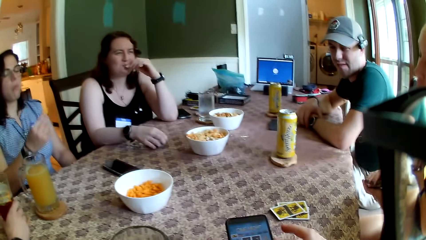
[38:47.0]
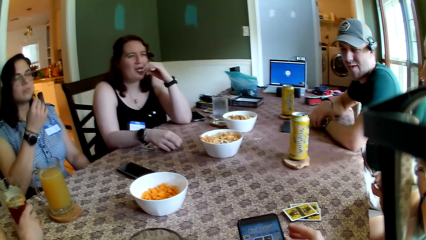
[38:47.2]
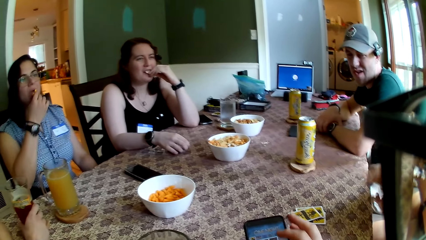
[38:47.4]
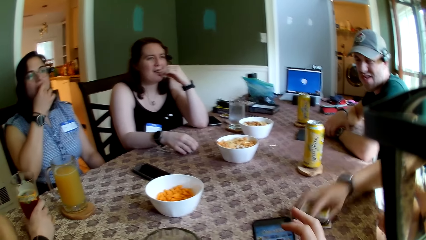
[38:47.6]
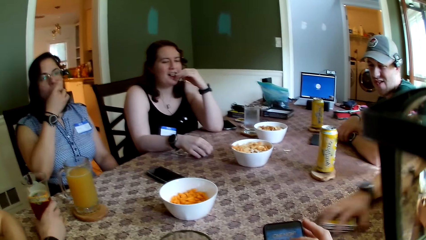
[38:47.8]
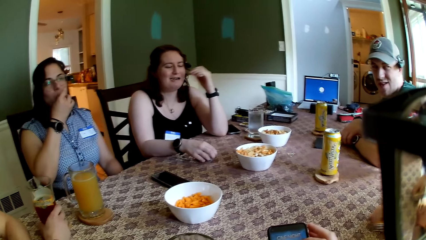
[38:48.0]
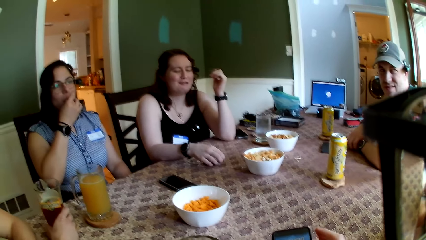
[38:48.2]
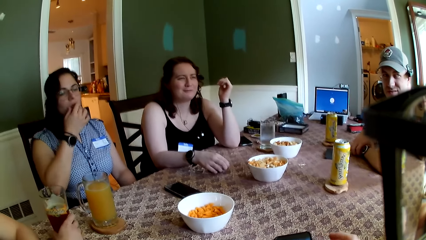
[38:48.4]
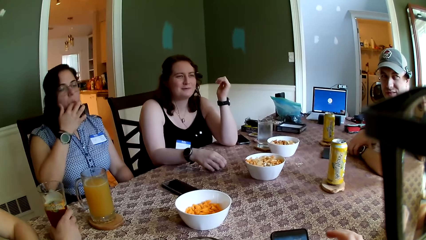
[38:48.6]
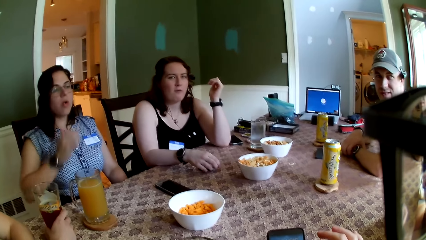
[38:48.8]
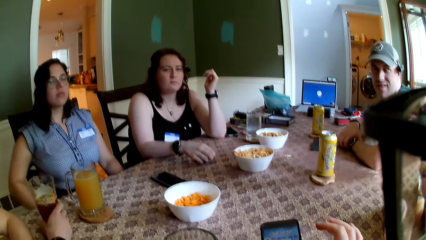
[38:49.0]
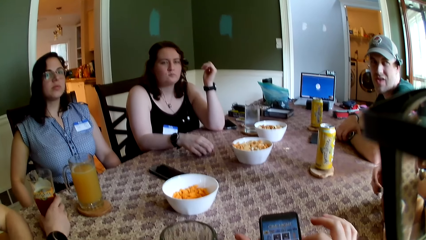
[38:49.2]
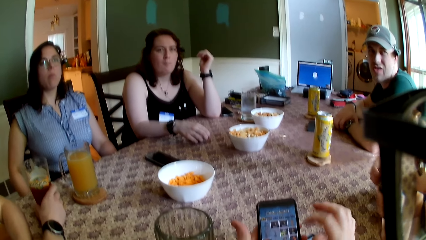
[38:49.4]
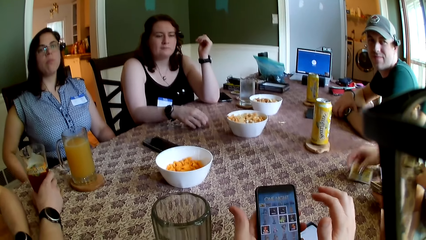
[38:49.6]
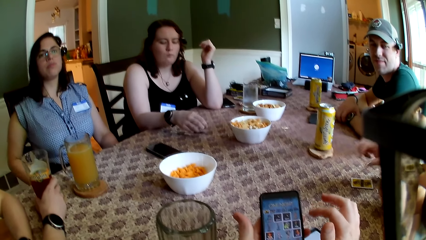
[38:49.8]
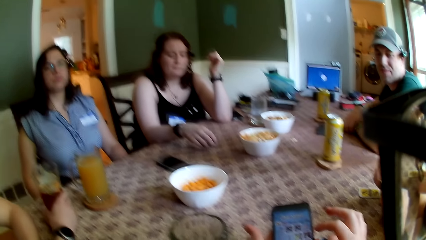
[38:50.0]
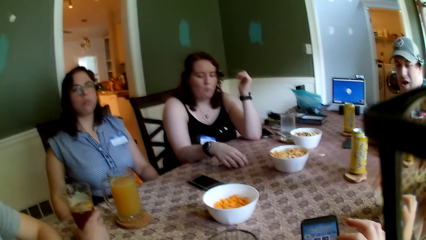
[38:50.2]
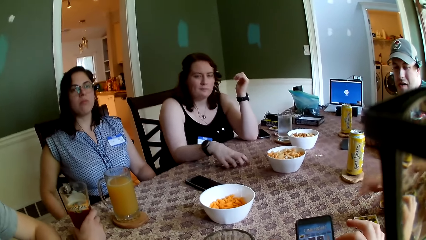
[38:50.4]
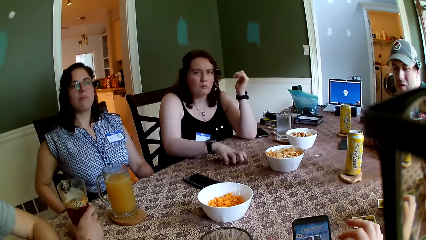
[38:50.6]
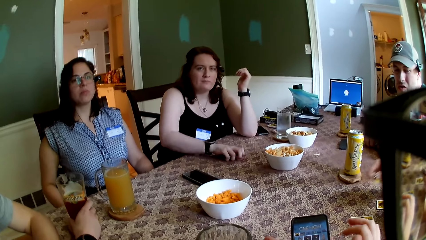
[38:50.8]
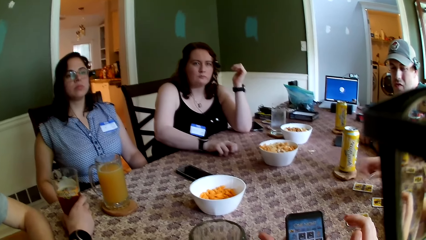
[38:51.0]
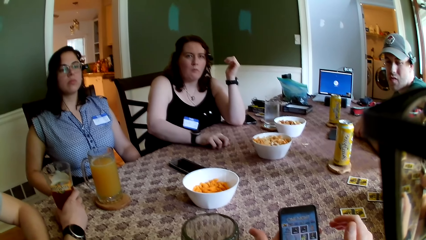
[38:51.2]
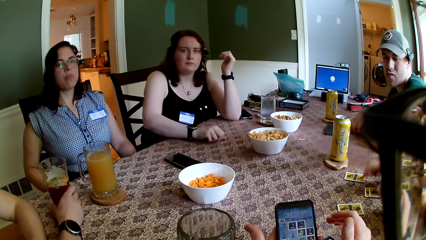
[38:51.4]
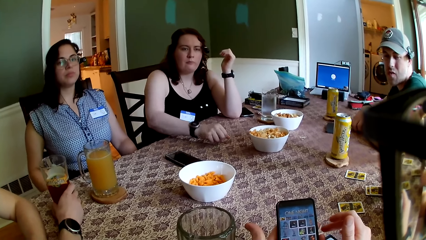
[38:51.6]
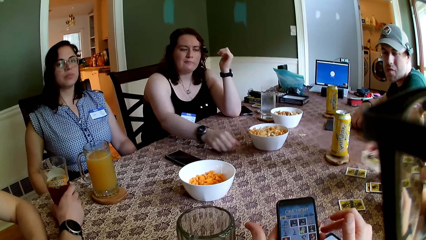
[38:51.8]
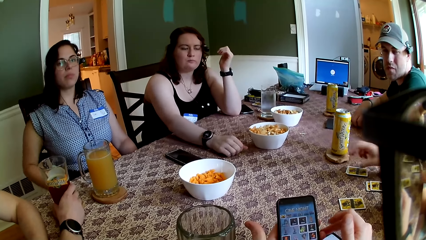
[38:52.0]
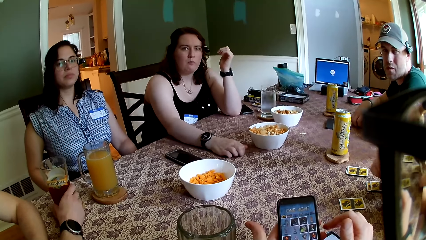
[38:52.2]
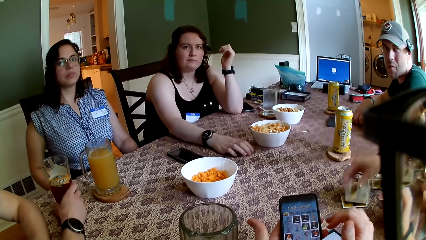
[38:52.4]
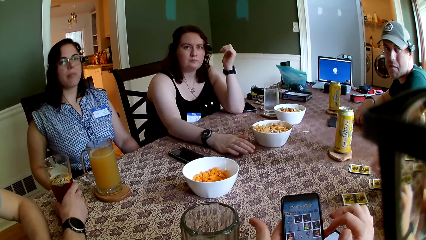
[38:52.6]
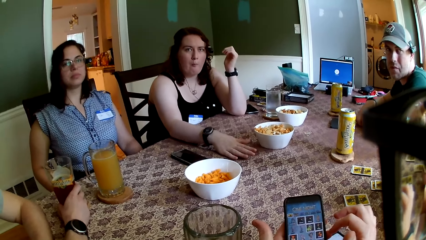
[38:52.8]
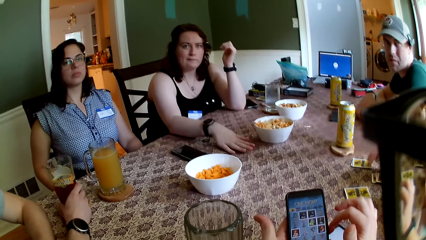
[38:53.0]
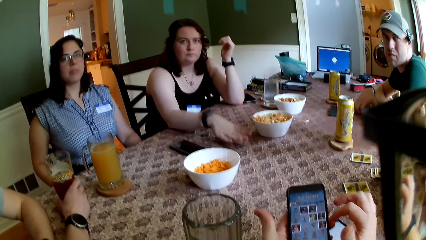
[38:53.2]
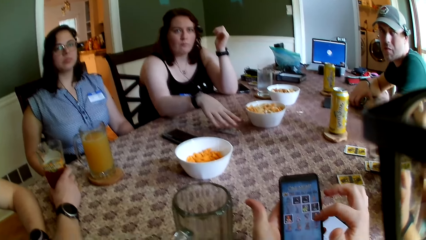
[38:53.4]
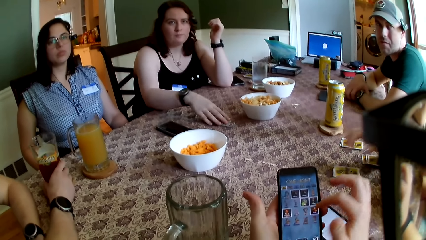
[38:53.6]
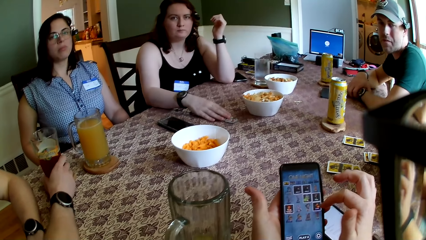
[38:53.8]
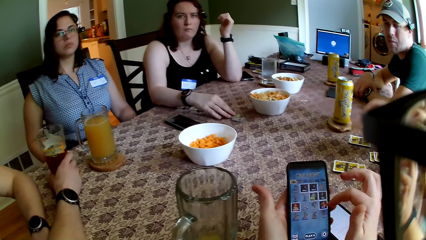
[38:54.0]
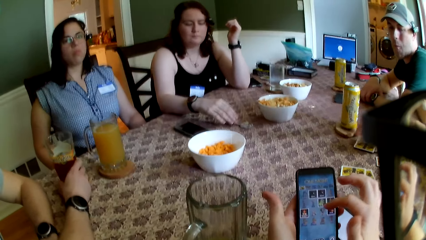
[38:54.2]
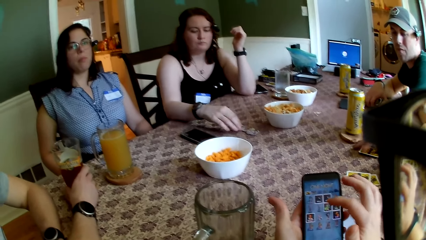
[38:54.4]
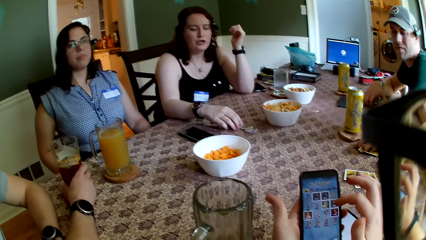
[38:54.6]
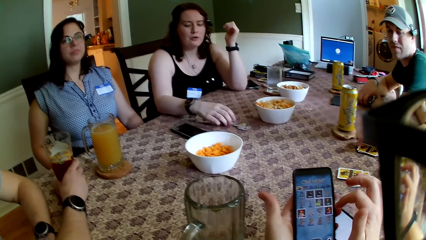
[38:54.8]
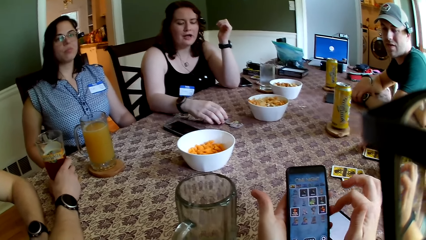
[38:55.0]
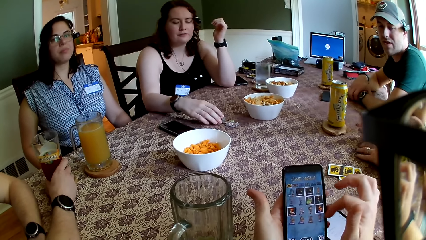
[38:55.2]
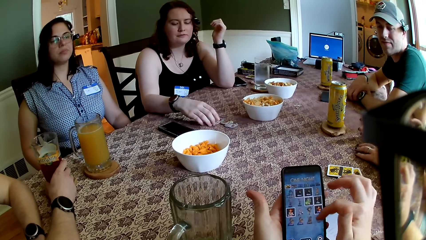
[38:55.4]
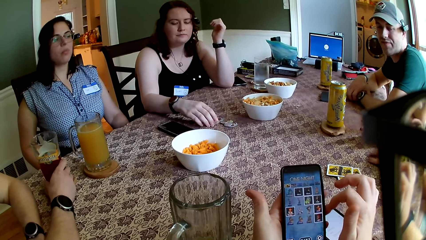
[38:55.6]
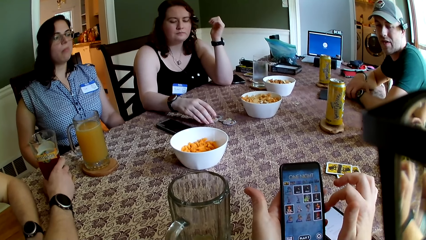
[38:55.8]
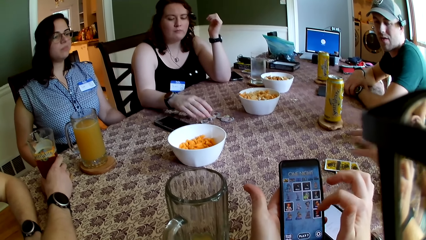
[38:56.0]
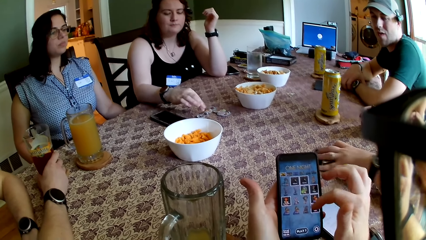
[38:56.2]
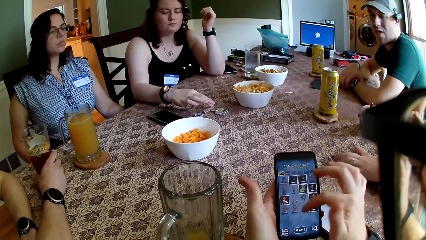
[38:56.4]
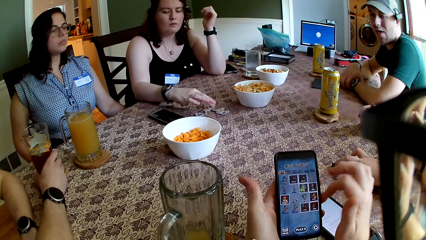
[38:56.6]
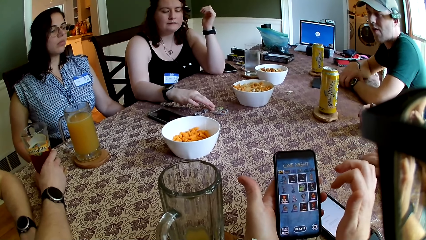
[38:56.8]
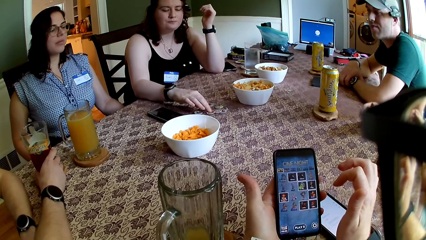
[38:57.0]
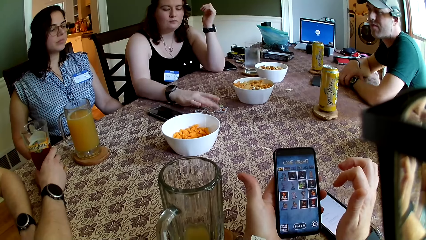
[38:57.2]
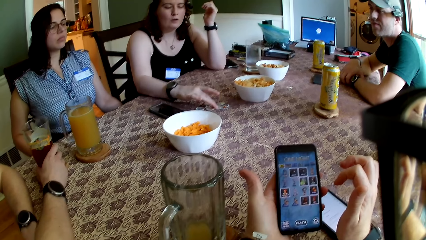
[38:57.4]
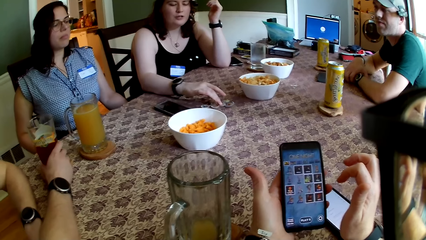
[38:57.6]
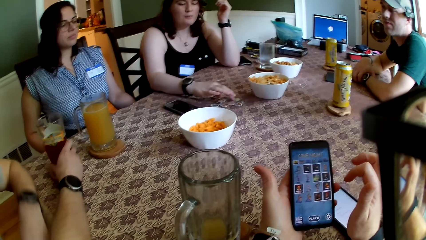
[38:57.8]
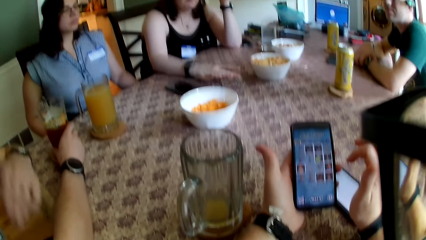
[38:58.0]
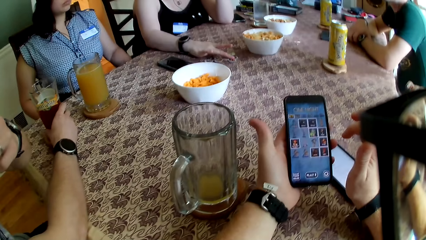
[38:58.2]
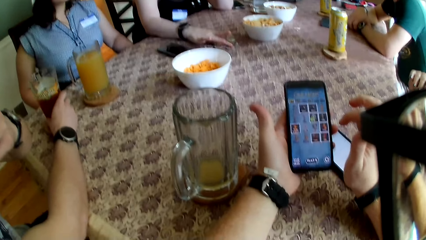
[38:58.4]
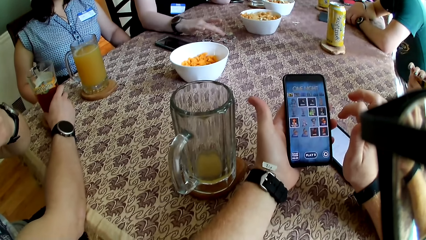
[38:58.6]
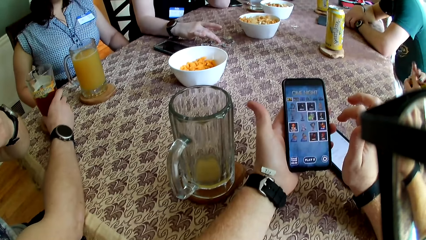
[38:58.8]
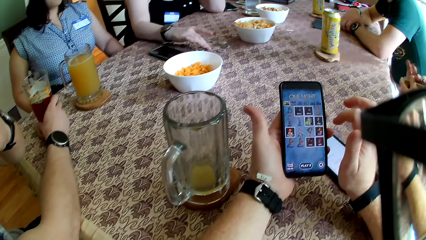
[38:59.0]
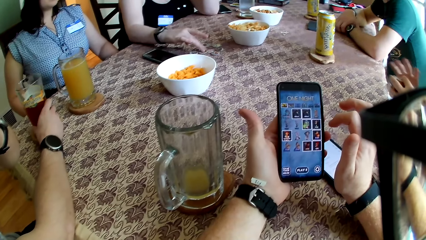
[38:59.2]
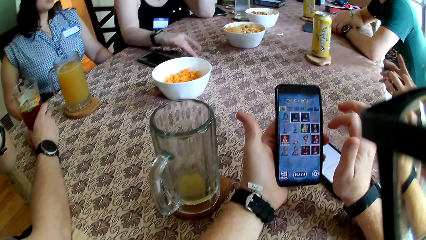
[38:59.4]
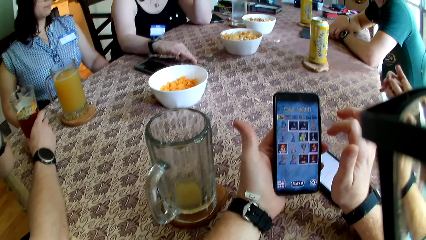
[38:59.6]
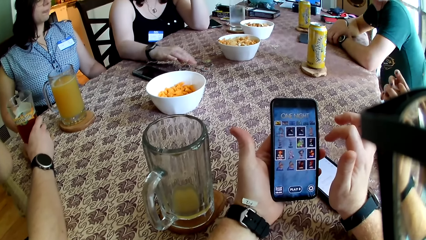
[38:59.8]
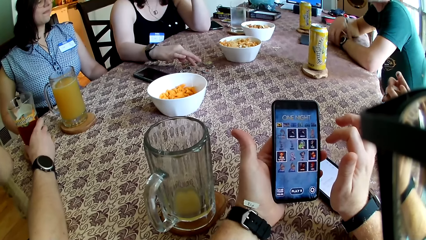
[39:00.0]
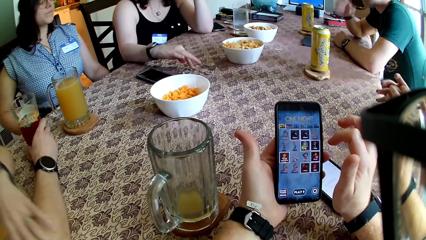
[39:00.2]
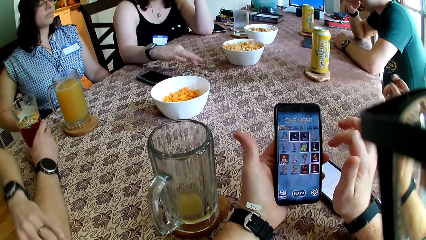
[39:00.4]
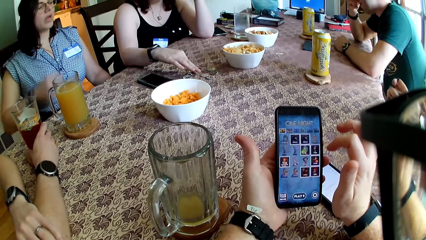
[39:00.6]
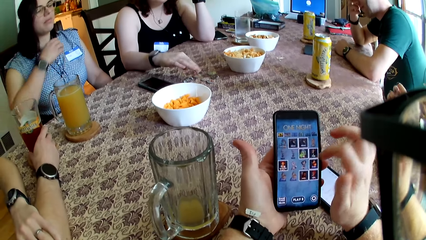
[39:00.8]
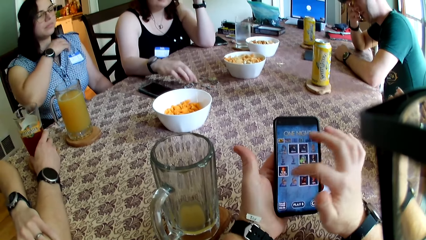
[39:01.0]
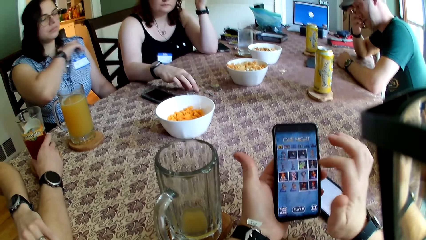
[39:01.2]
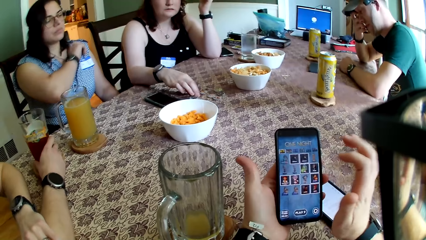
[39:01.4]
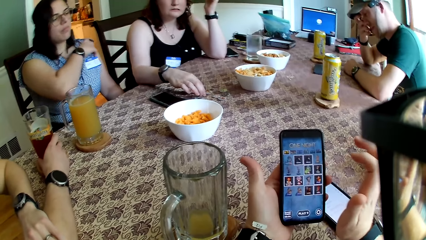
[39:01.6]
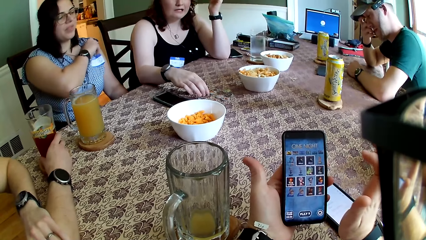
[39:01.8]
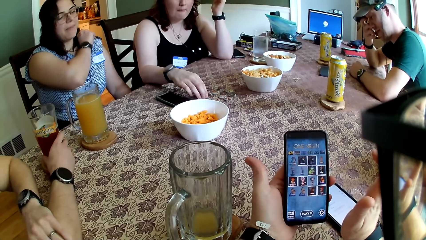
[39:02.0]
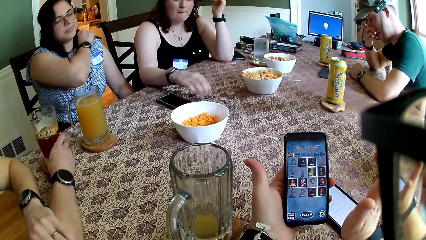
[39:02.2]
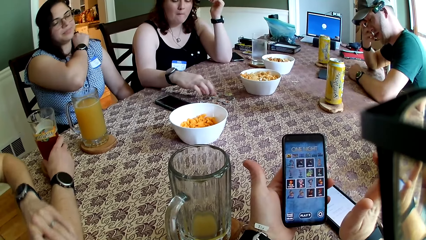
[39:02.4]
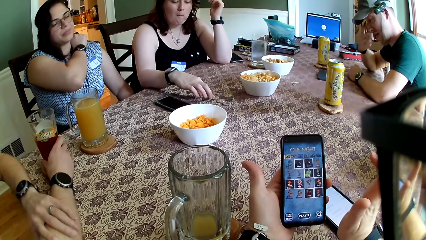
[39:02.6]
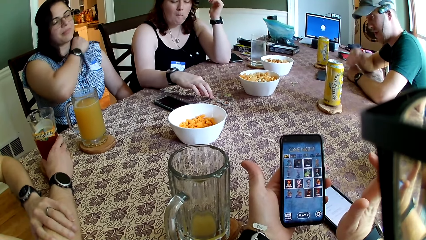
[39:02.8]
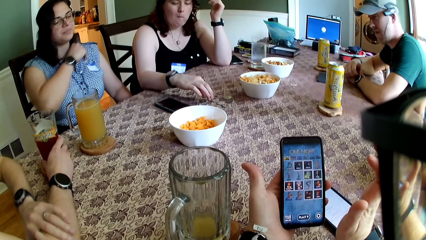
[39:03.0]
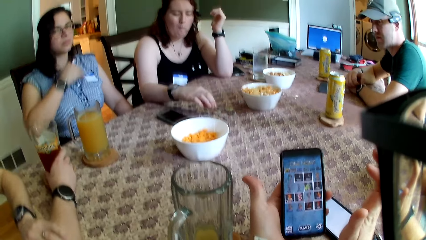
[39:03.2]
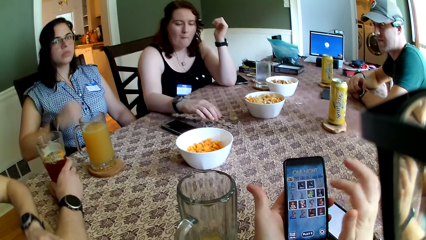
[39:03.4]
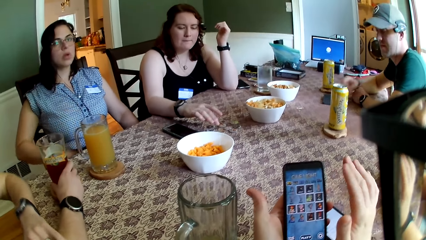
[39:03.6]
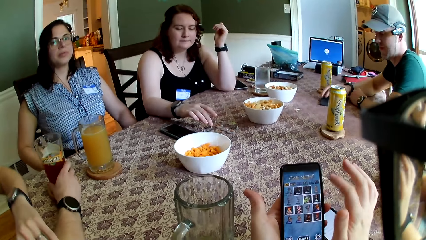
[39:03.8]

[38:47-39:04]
A woman eats chips from the bowl on the table with her right hand. The camera wearer talks to a man. Another woman picks up the tokens on the table with her right hand. The other woman drops the tokens on the table with her right hand. The other woman touches the tokens on the table with her right hand.
